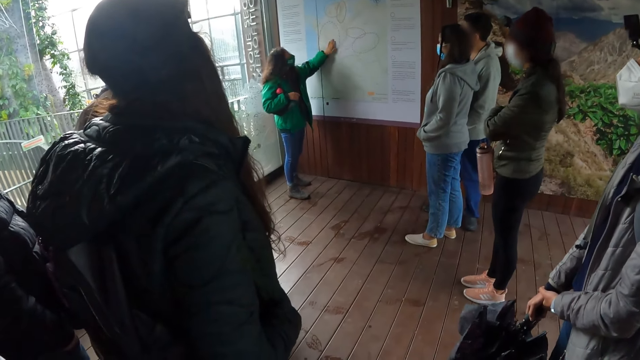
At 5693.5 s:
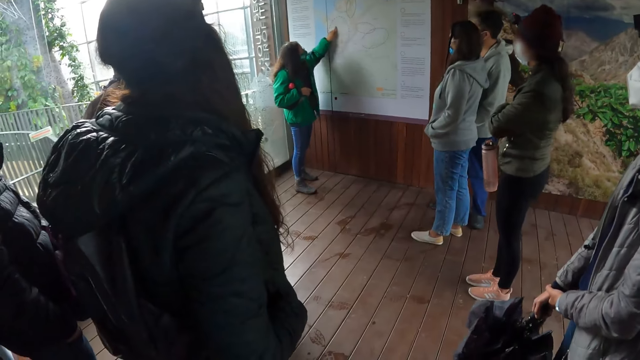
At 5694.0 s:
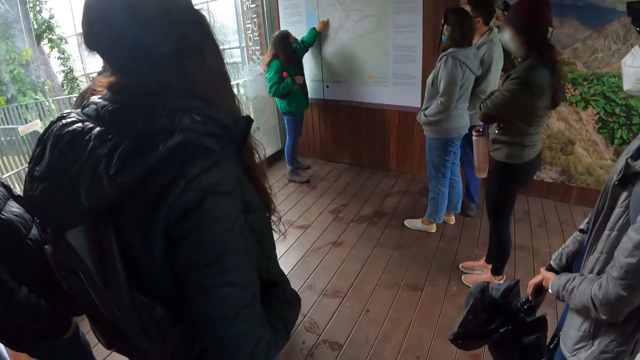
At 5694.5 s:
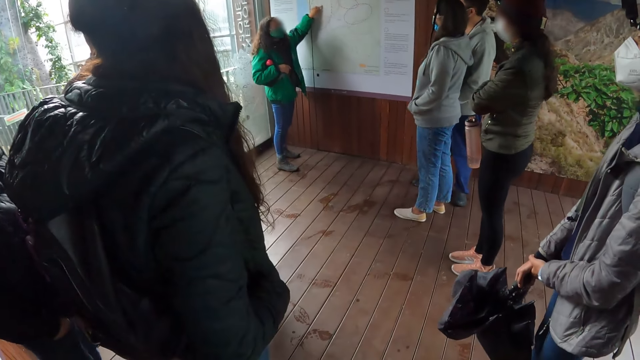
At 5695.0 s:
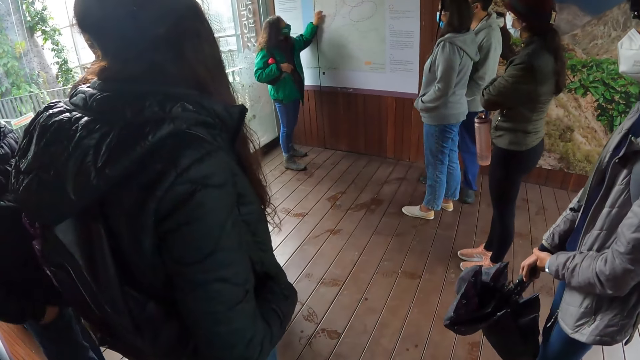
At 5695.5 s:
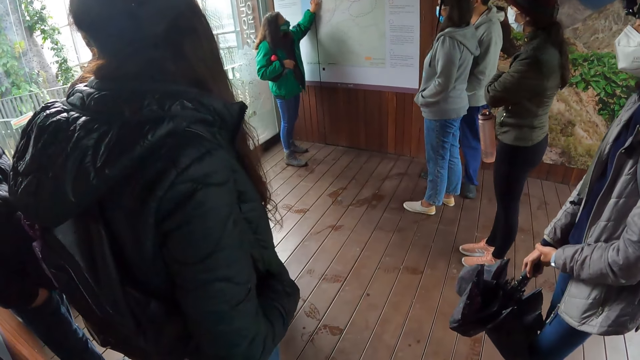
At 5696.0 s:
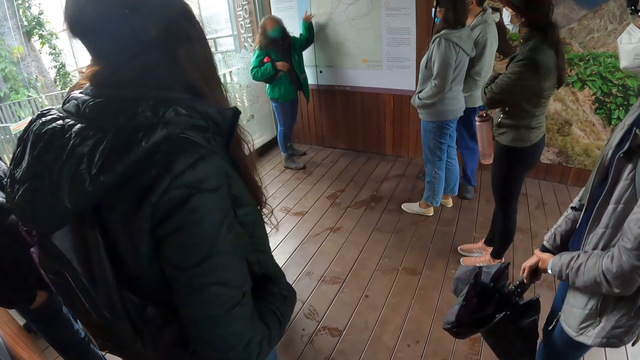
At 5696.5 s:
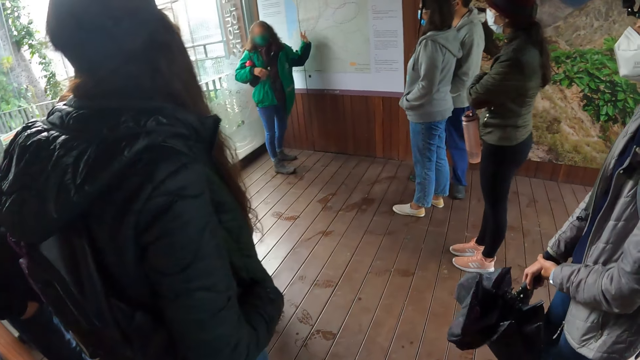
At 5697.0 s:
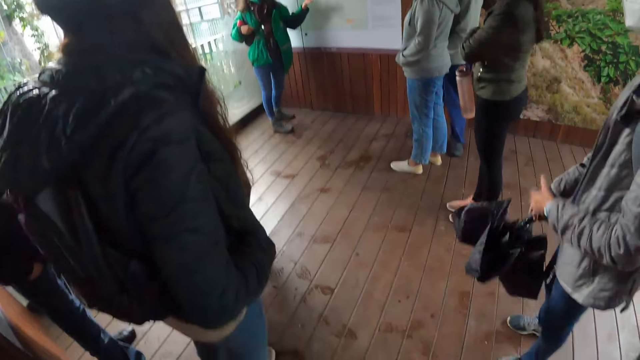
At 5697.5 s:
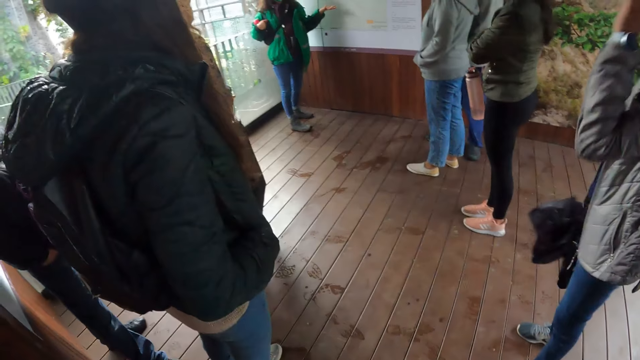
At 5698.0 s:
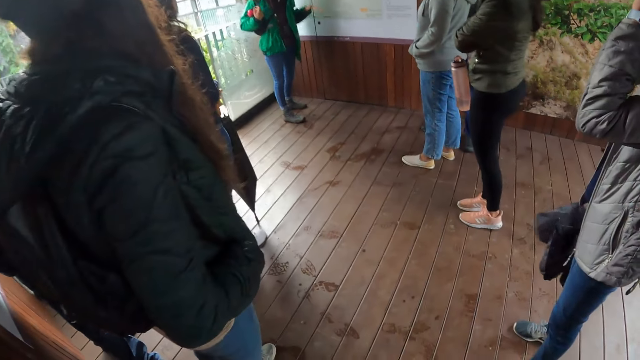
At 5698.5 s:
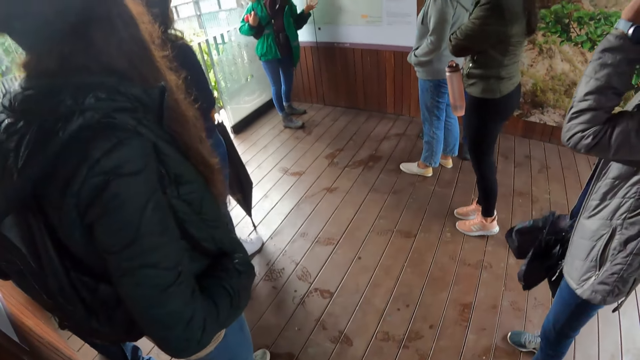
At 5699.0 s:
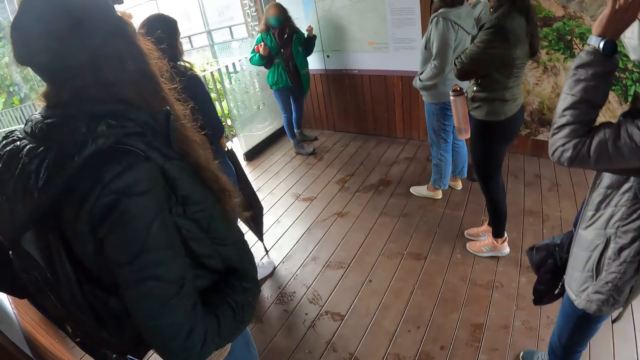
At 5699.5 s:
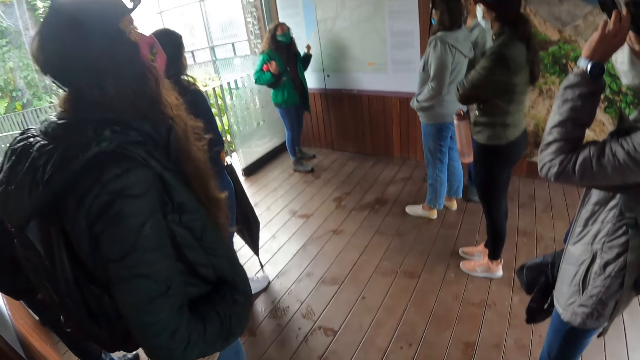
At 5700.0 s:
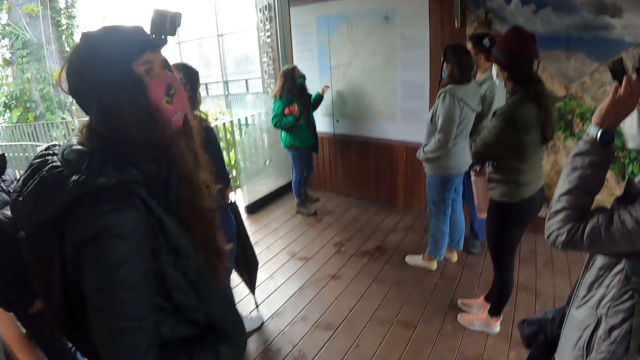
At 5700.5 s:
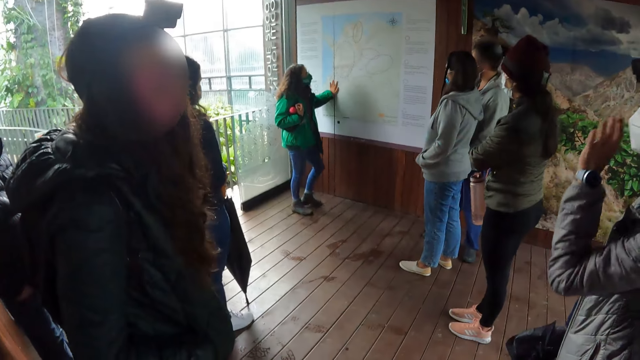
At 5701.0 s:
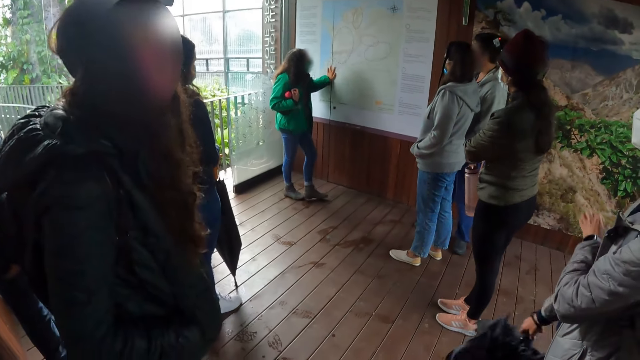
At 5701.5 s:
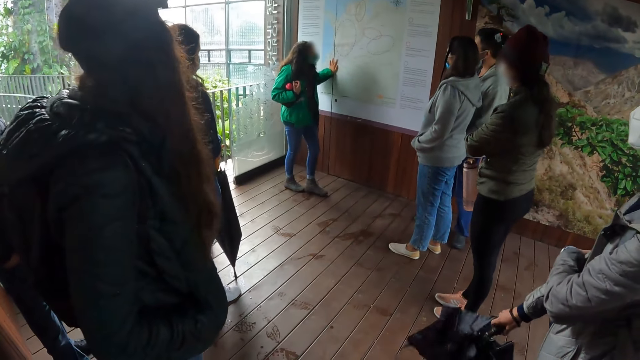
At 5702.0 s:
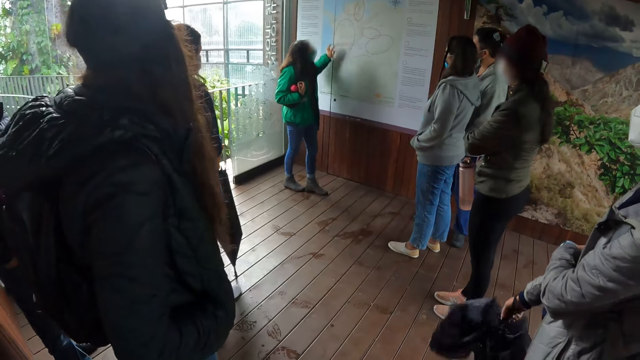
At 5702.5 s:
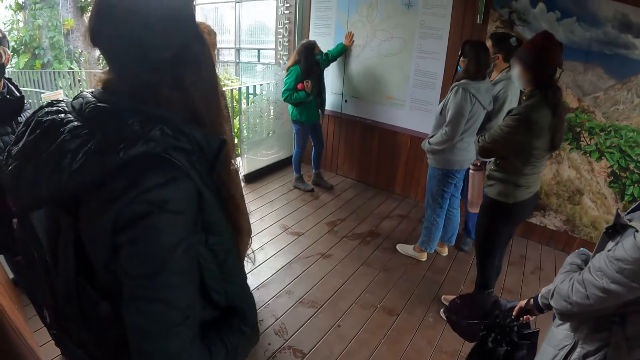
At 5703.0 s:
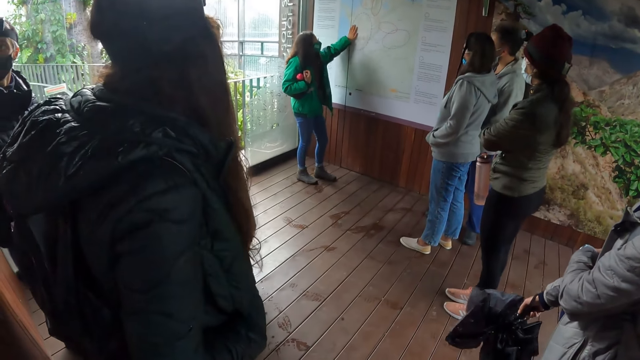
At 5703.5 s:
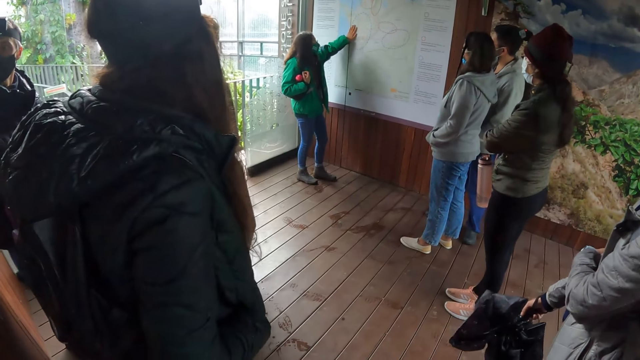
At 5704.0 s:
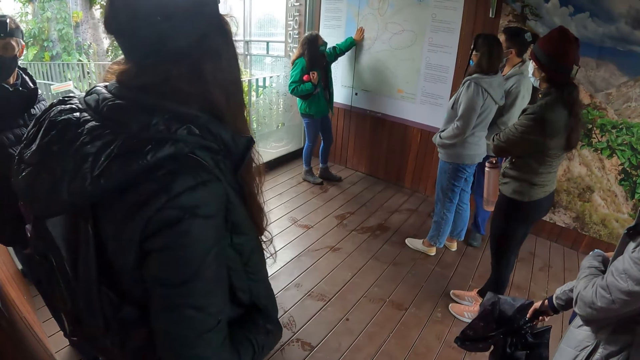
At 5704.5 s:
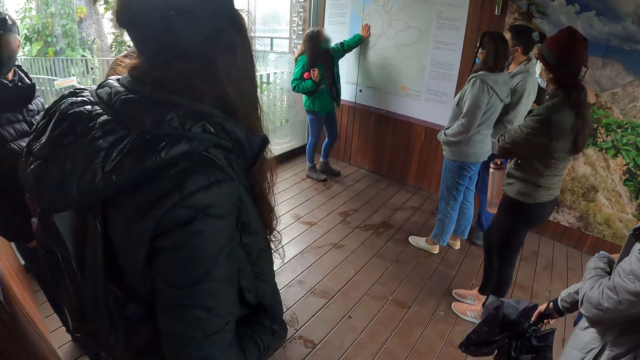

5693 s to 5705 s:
A lady touches a board. The lady points at the board. The lady moves her hand away from the board. Another lady lifts a hand. A man adjusts the camera on his head. A third lady looks around. The first lady rests her hand on the board. The second lady lowers a hand. The first lady lifts a hand and rests her hand on the board.

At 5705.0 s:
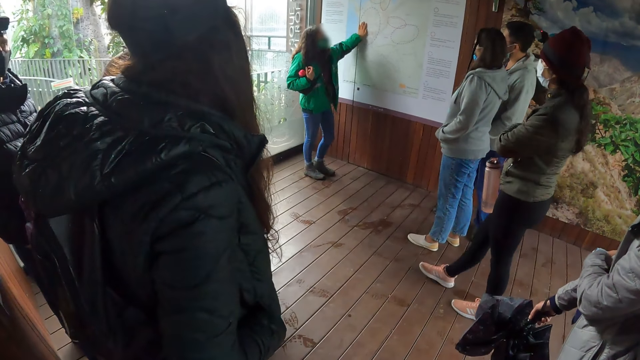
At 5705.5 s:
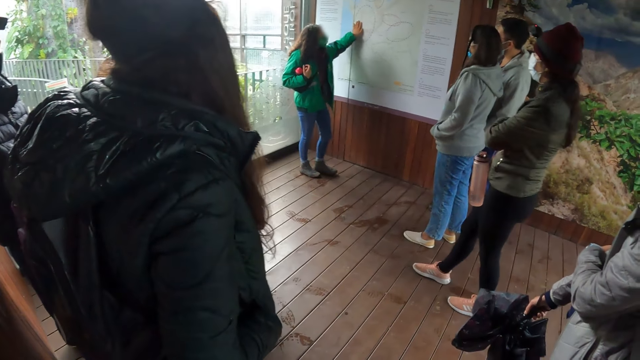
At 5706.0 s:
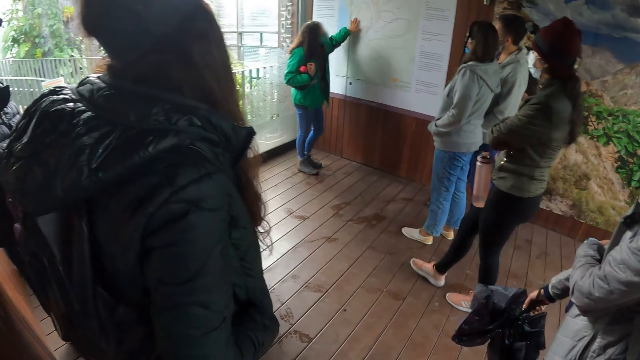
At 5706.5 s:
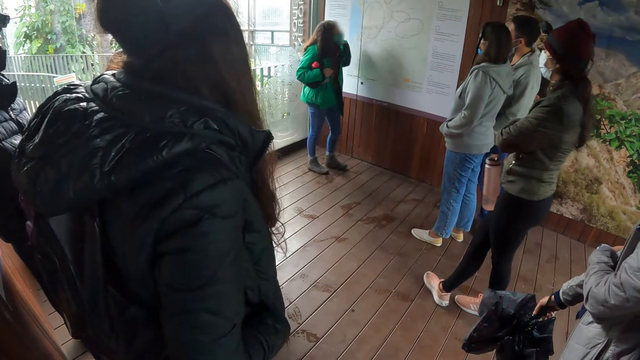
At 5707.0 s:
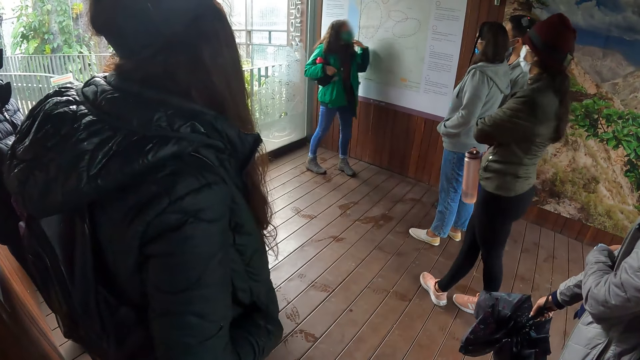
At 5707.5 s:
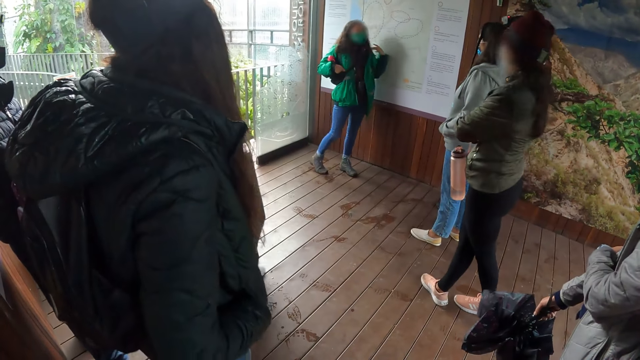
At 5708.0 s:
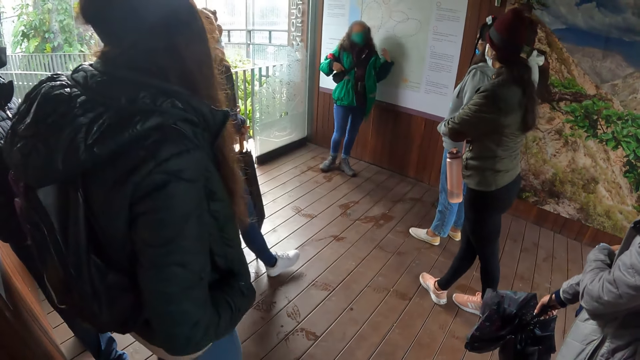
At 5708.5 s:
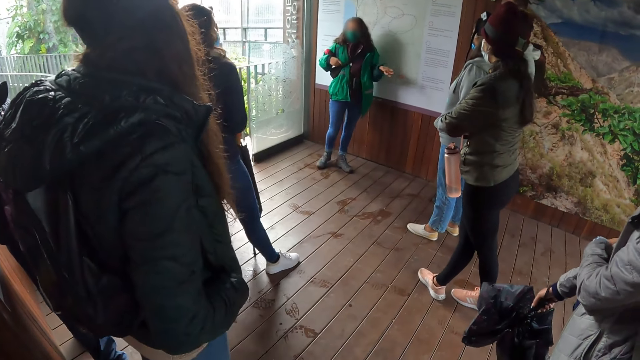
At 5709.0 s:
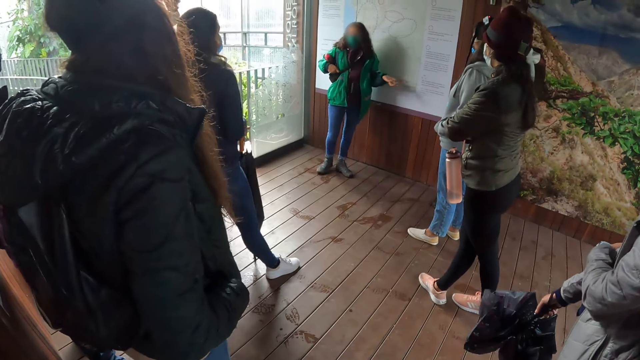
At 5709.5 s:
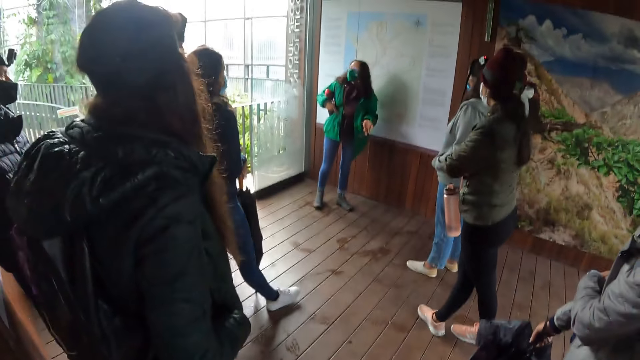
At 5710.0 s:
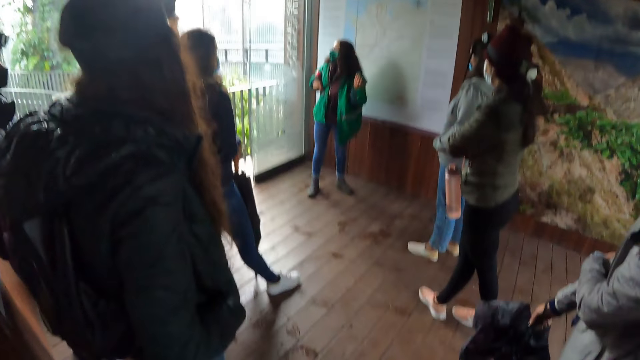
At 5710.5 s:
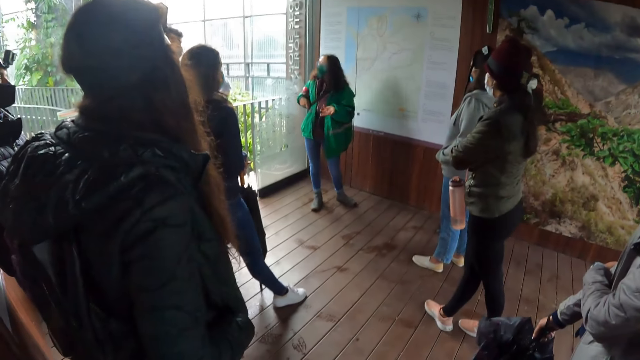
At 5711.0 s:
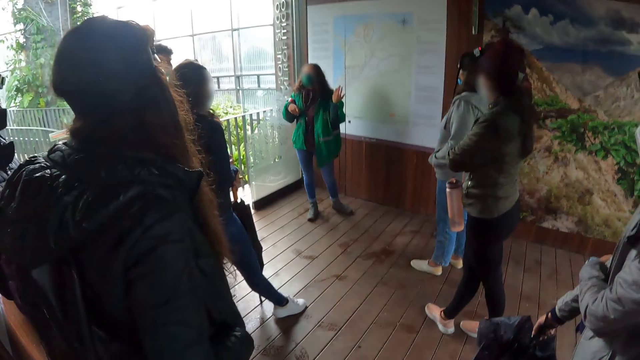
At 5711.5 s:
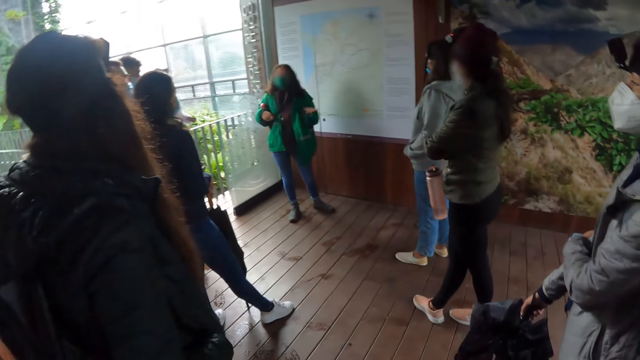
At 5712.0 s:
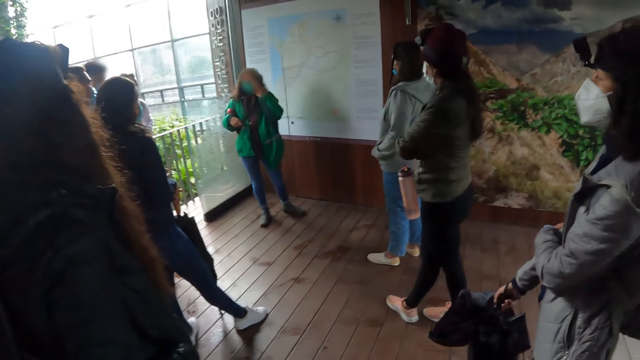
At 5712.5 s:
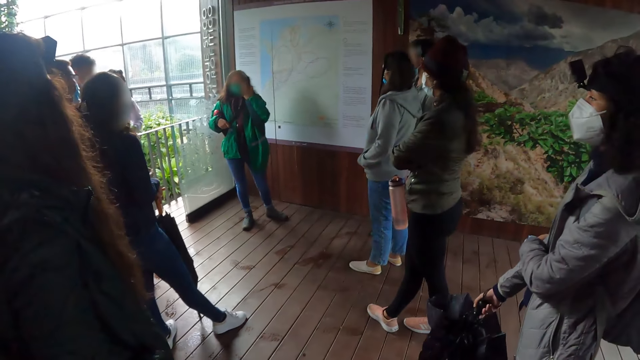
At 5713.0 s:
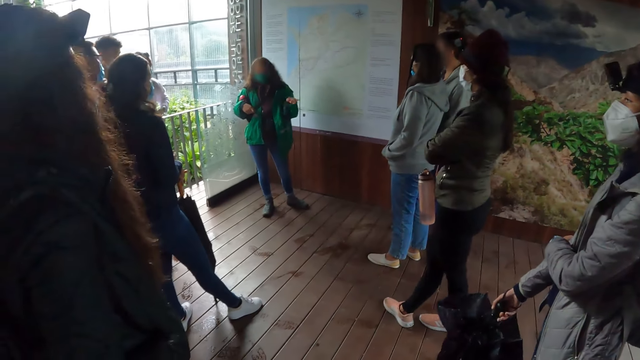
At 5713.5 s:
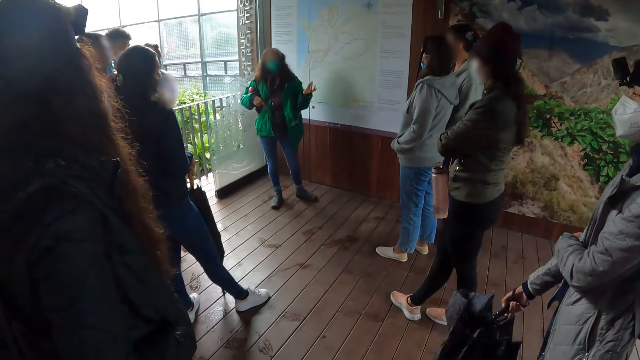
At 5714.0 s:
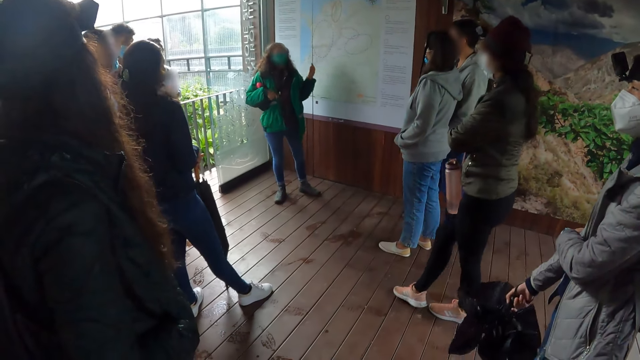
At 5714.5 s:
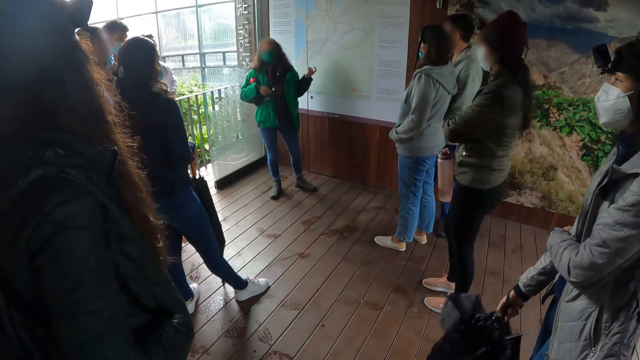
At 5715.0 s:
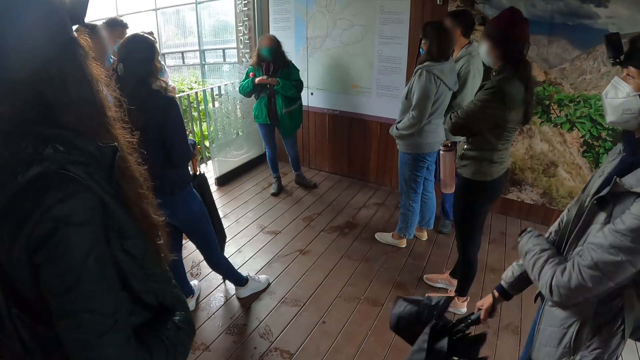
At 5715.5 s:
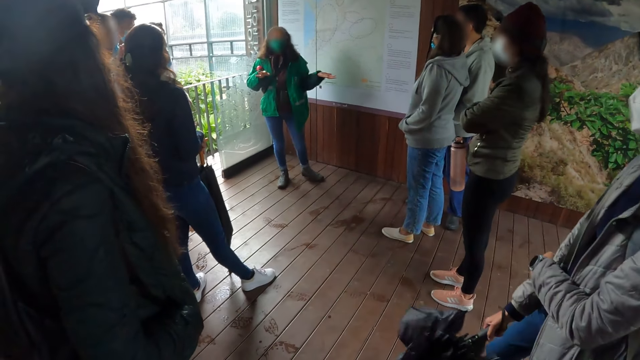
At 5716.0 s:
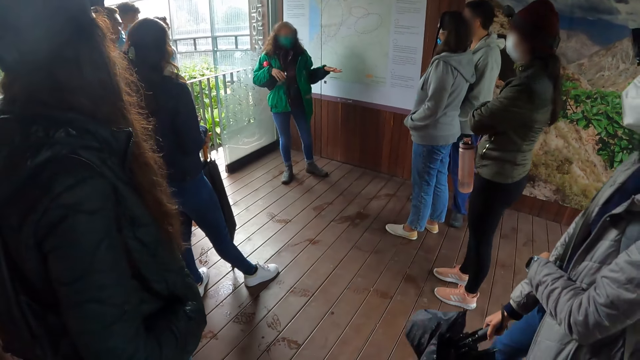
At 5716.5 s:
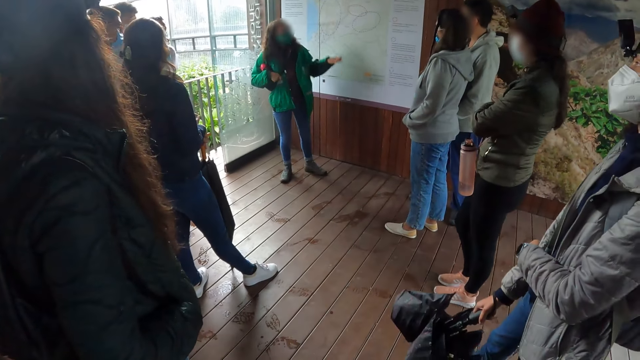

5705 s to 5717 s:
A lady moves a leg. The lady moves a leg again. Another lady removes her hand from the board and moves around. A third lady moves a leg. The second lady moves her hand, touches her face and moves her hand away from the face. The first lady repositions a leg. The second lady rubs her hands.
